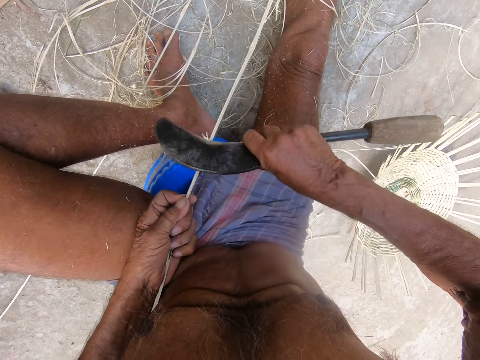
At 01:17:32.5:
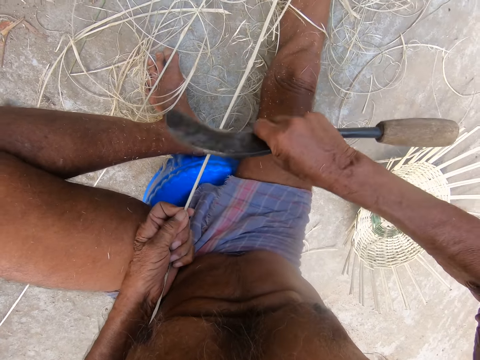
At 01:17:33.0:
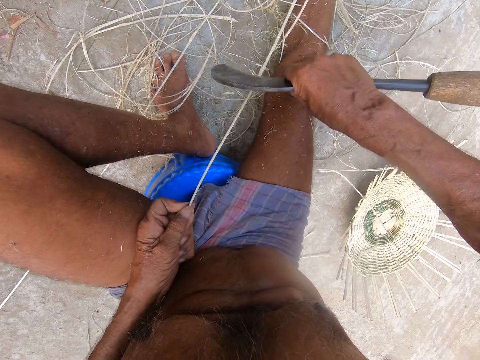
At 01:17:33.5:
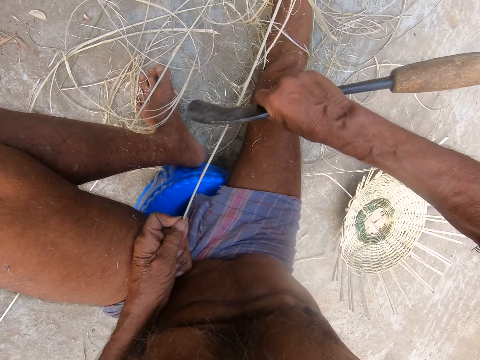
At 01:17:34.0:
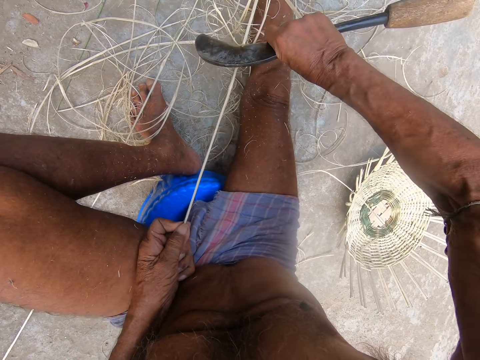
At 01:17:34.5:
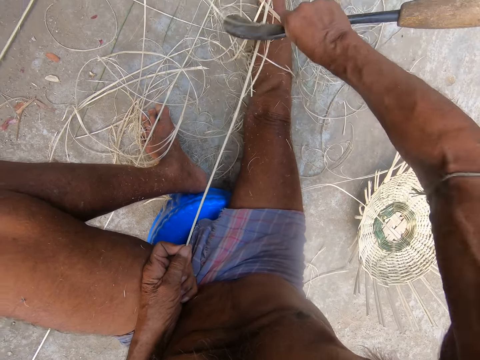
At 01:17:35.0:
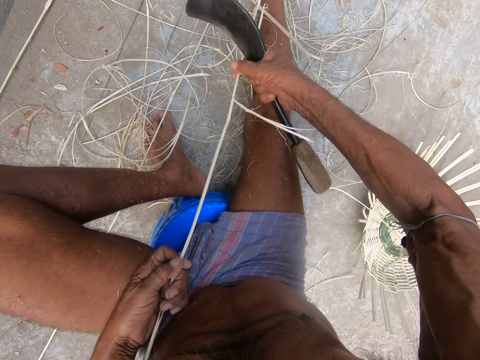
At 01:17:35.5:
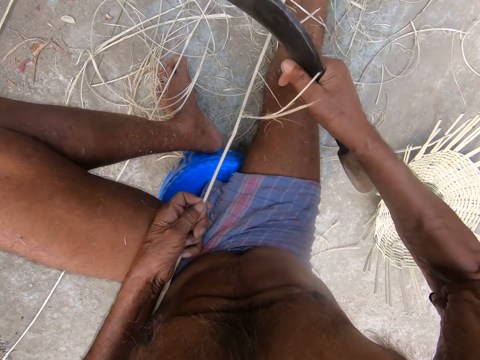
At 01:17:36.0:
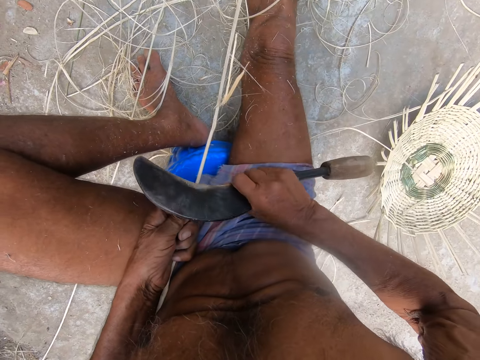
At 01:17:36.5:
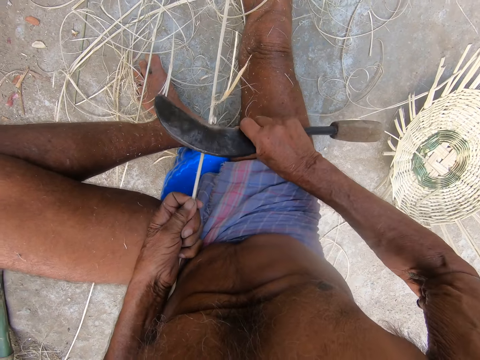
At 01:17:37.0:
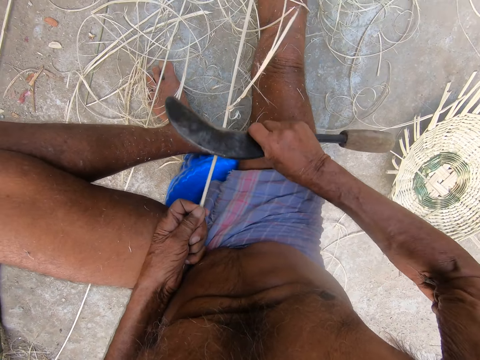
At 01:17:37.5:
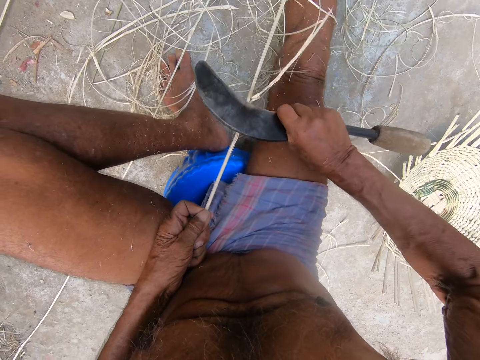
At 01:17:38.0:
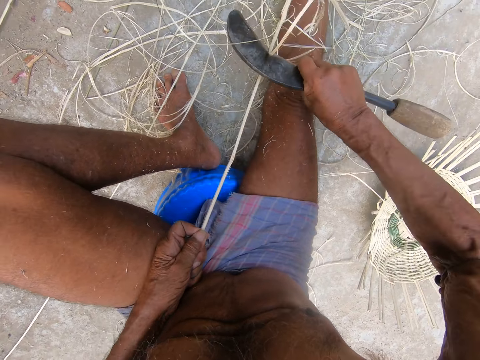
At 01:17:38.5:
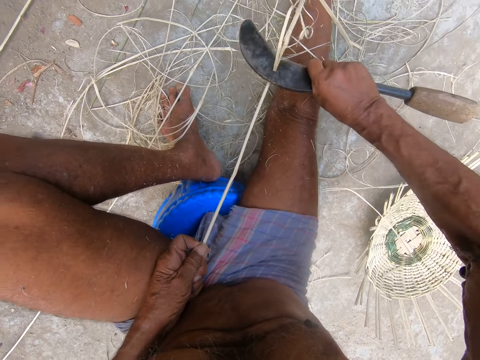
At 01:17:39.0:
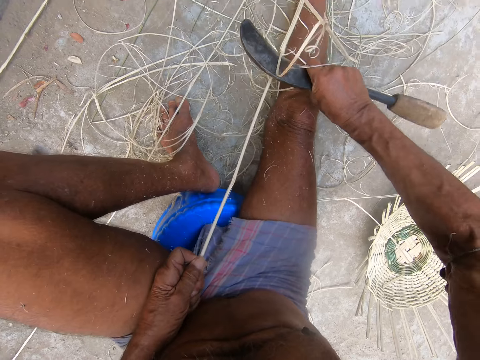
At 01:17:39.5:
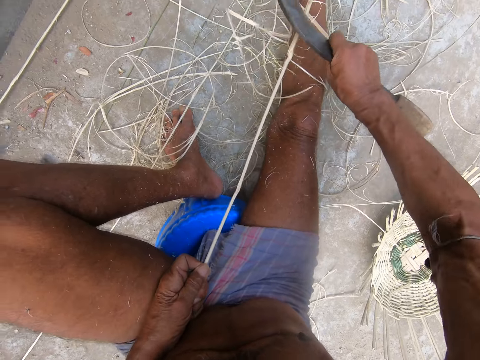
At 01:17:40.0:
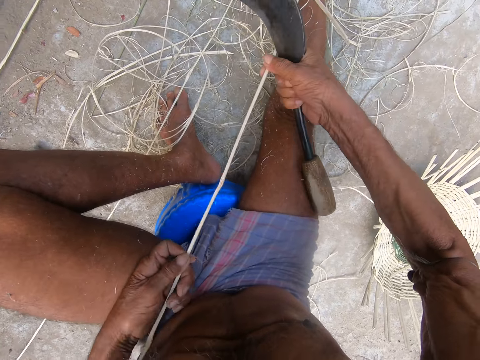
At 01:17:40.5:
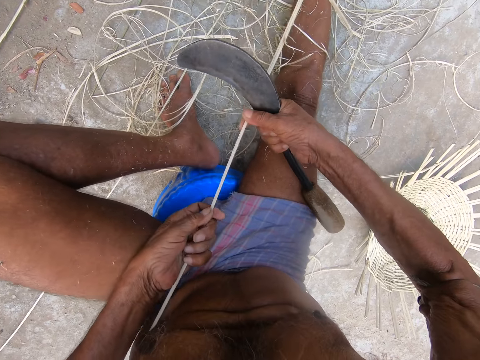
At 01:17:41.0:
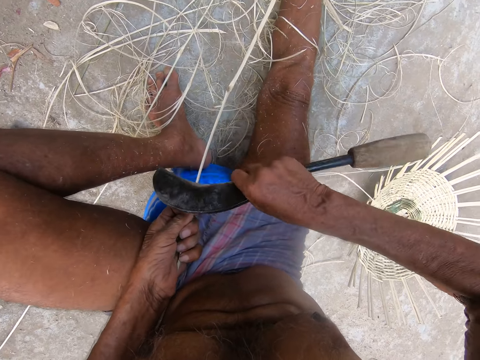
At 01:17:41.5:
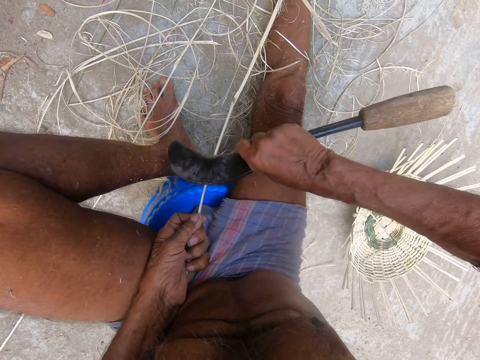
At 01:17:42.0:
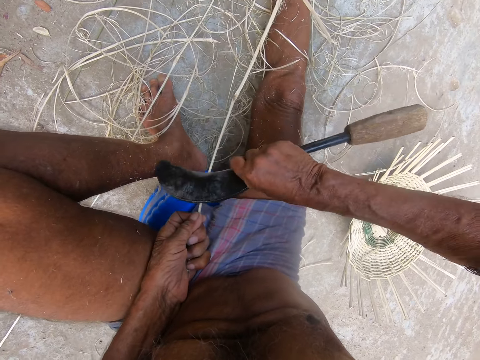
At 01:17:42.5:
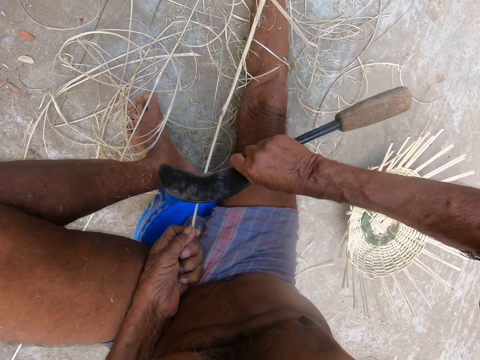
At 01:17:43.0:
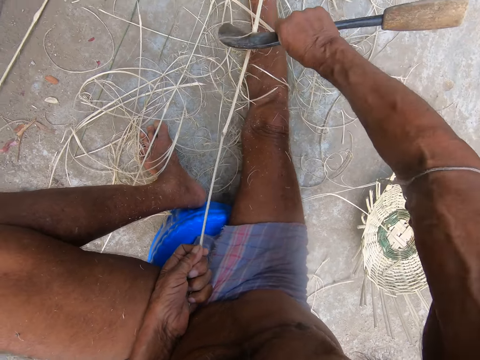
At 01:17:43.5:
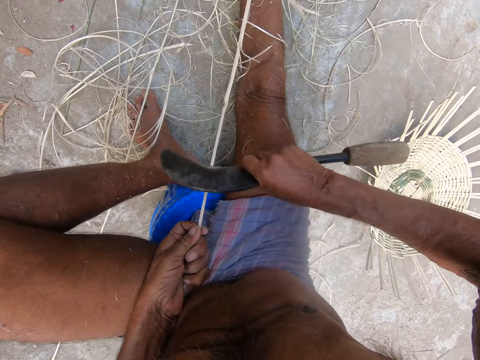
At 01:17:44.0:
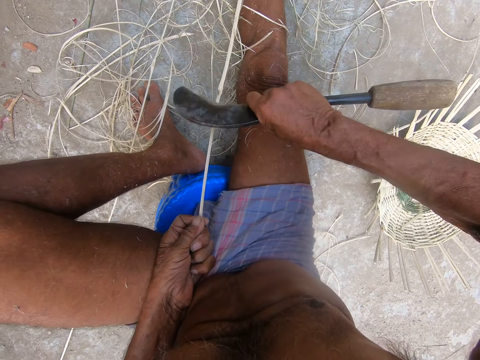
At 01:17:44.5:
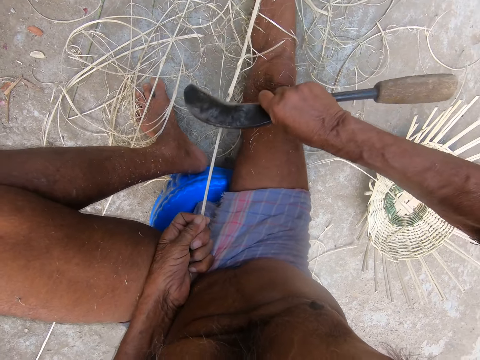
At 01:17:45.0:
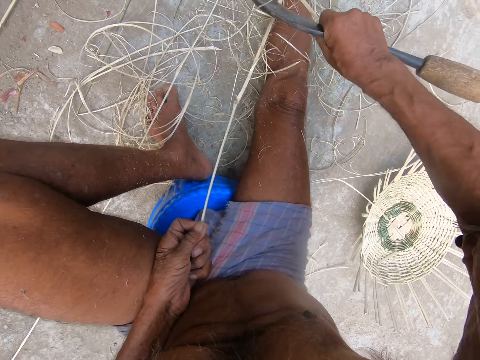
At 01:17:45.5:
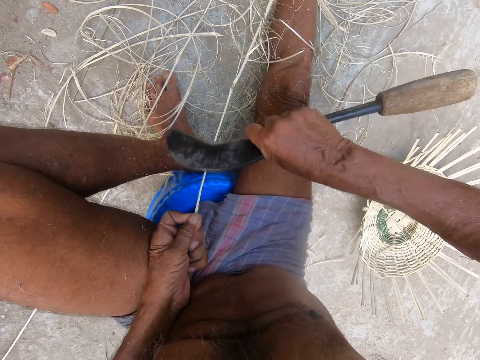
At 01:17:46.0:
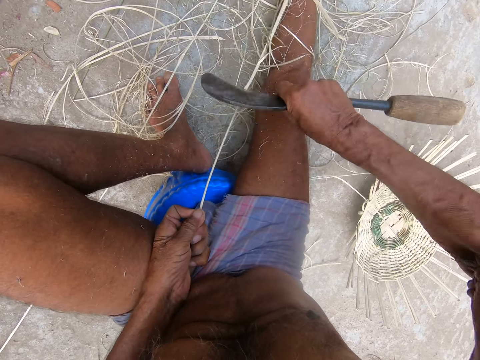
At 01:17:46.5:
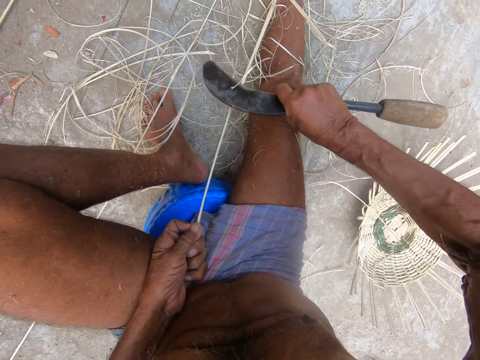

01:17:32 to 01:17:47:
The camera wearer pulls the bamboo strip closer with both hands. He smoothens the bamboo strip in his left hand with the blade in his right hand. He pulls the bamboo strip closer with both hands. He smoothens the bamboo strip in his left hand with the blade in his right hand.

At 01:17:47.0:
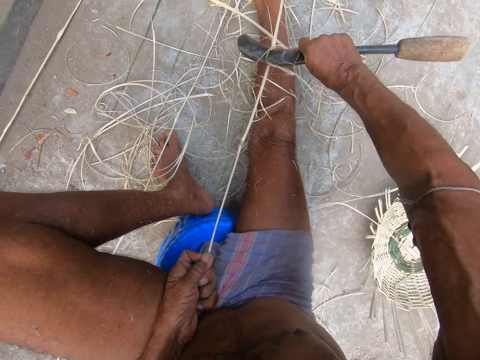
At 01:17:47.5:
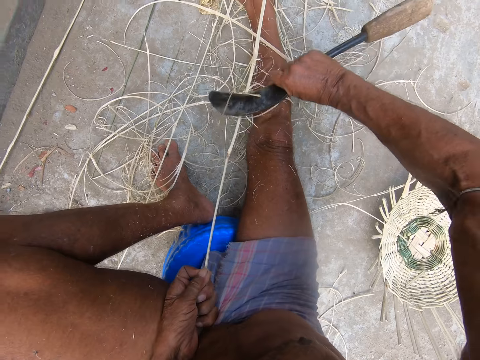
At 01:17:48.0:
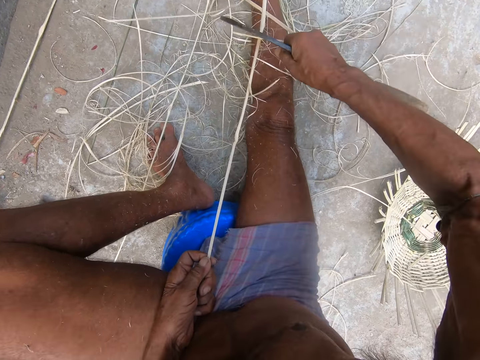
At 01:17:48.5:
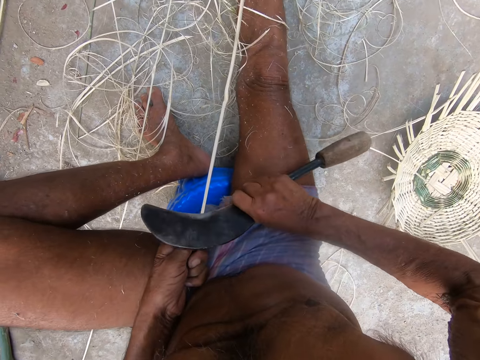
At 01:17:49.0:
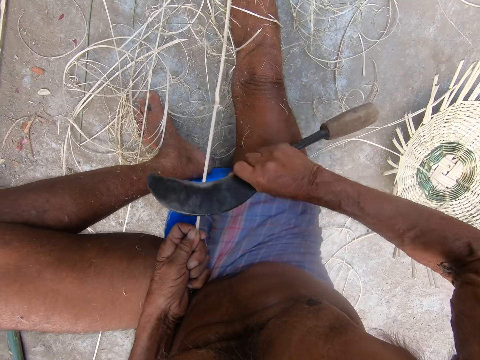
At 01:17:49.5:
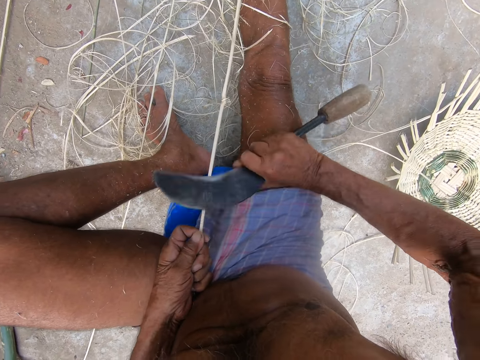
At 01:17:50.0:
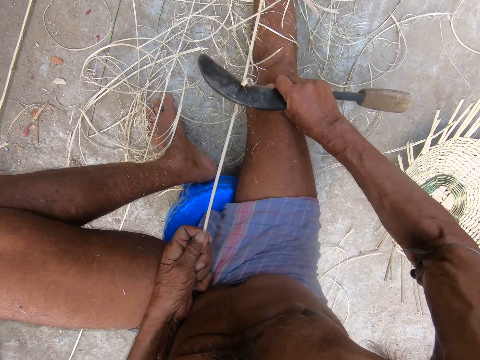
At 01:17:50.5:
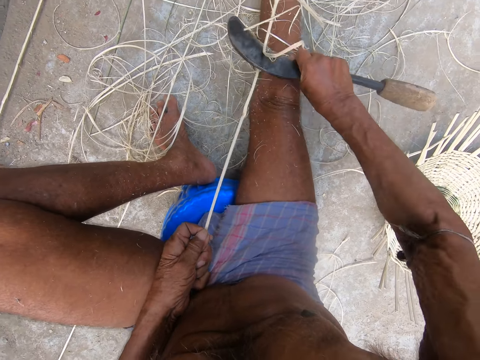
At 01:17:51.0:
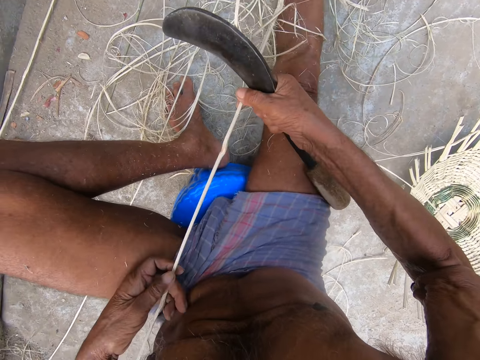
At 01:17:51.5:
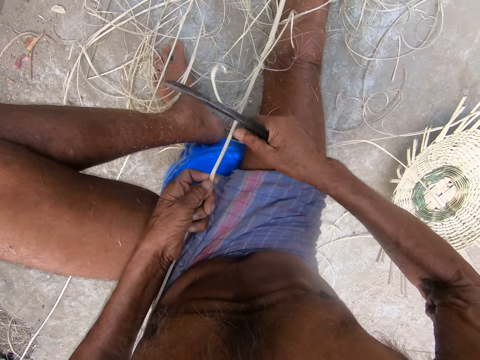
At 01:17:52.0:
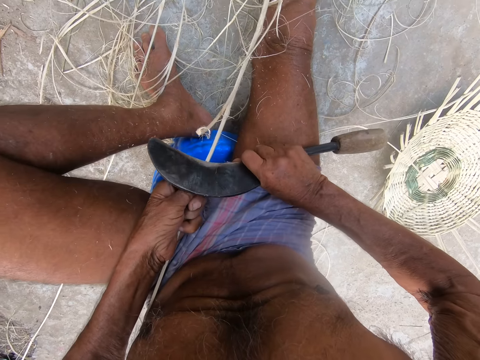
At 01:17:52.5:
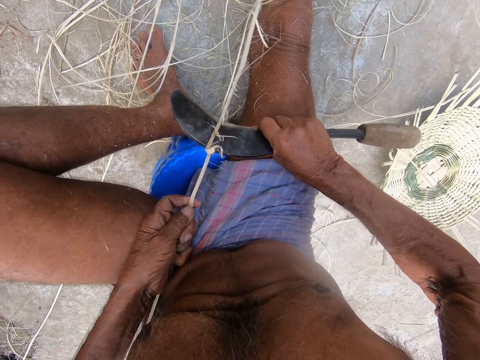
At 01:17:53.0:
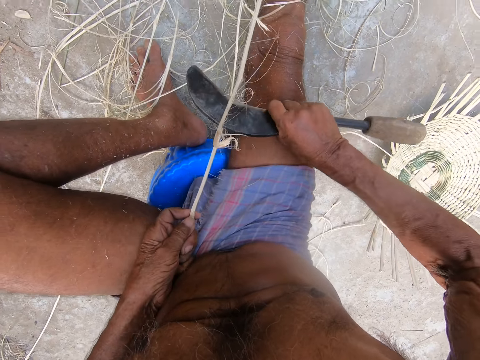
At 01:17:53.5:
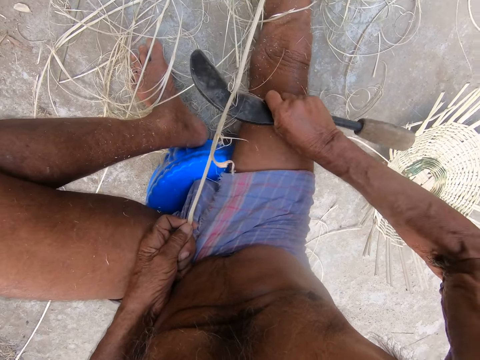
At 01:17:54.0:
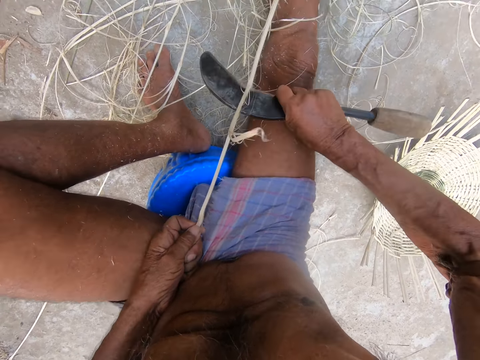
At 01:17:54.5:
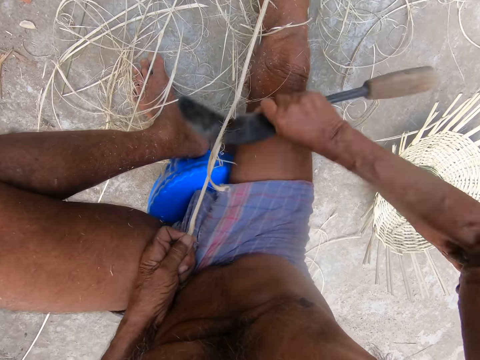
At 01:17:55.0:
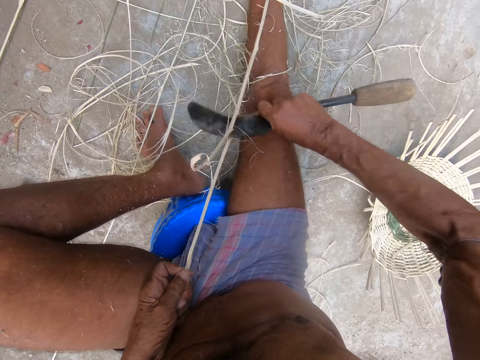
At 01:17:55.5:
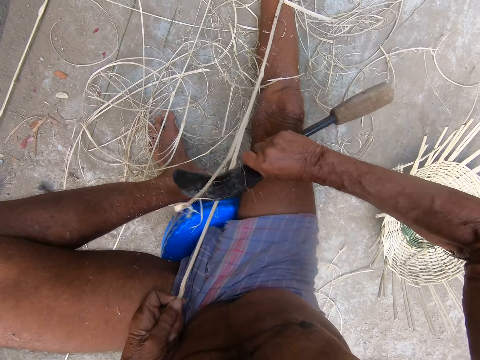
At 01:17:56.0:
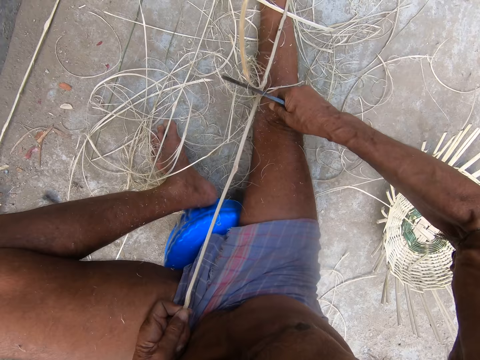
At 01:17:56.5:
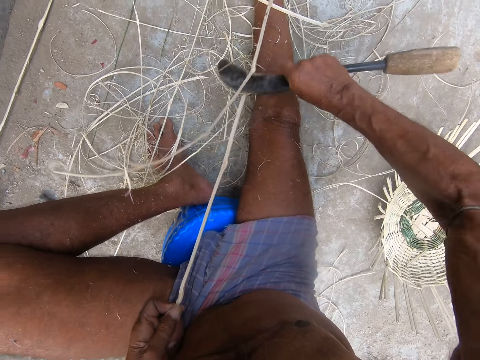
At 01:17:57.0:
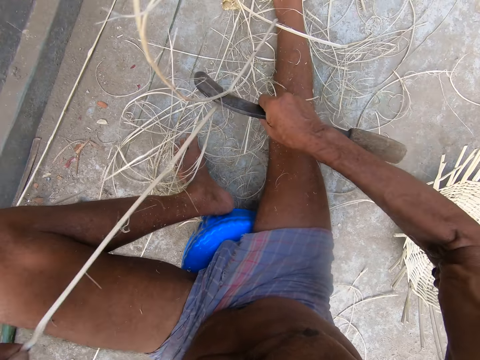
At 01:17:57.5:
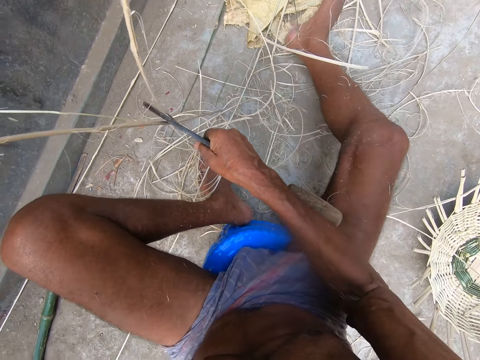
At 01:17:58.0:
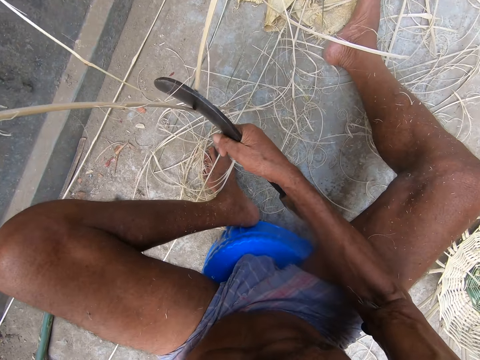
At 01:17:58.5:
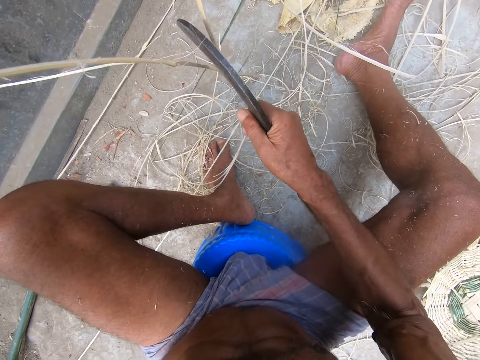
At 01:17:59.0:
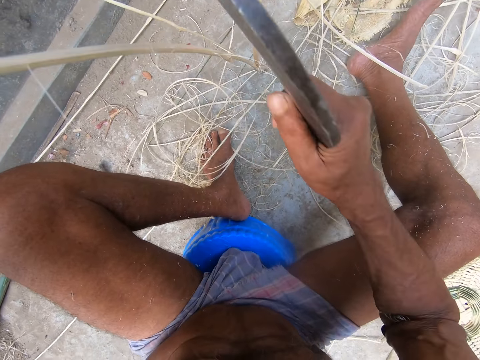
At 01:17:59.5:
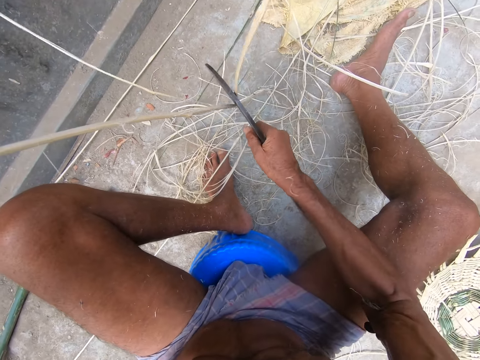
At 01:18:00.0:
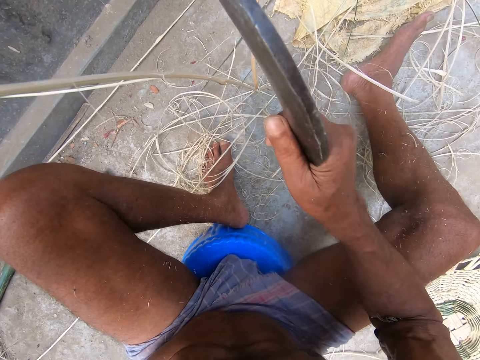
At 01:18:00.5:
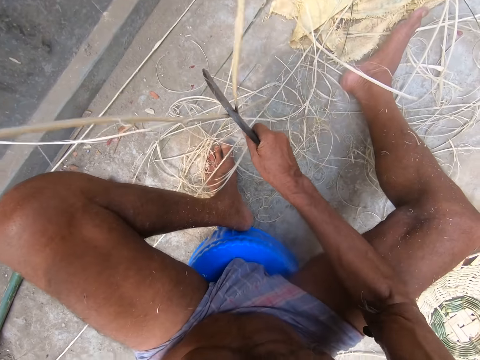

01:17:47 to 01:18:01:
The camera wearer pulls the bamboo strip closer with both hands. He smoothens the bamboo strip in his left hand with the blade in his right hand. He places an end of the bamboo strip in his left hand on the floor. He smoothens the bamboo strip in his left hand with the blade in his right hand on the floor.
